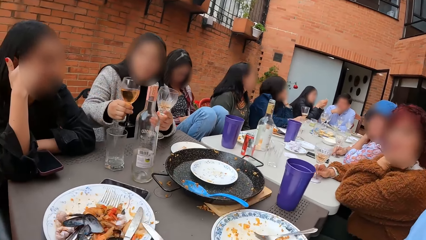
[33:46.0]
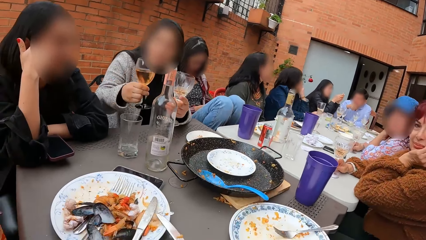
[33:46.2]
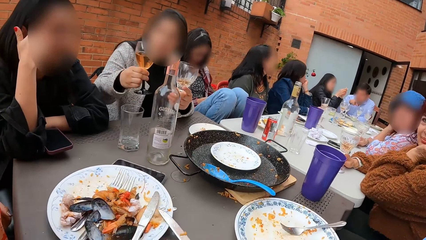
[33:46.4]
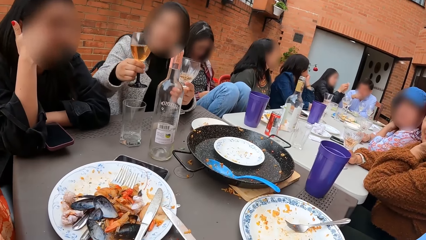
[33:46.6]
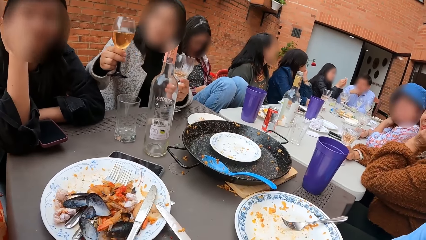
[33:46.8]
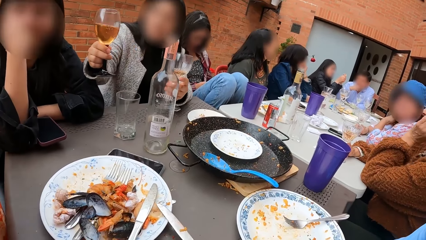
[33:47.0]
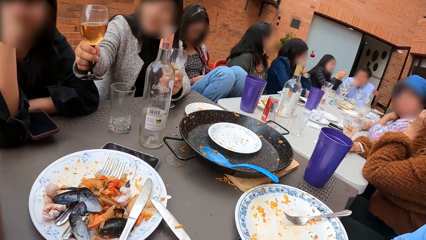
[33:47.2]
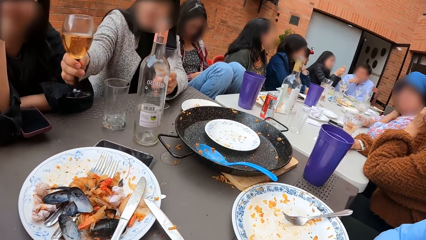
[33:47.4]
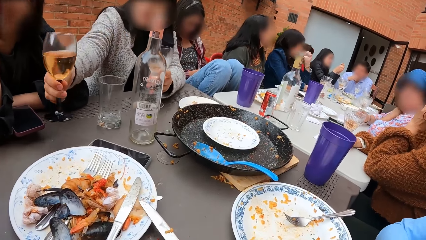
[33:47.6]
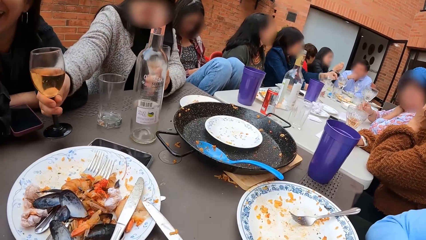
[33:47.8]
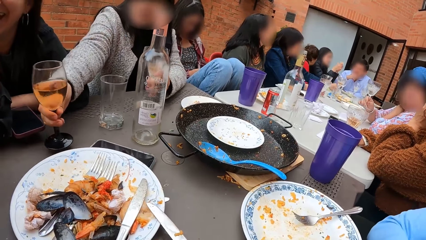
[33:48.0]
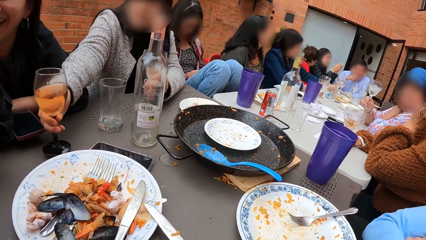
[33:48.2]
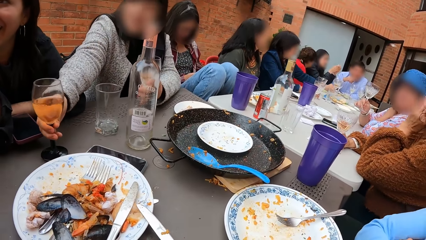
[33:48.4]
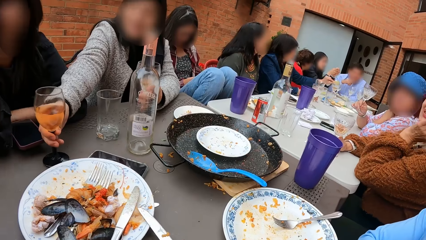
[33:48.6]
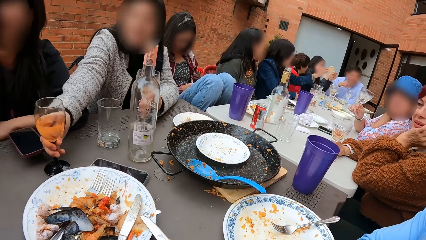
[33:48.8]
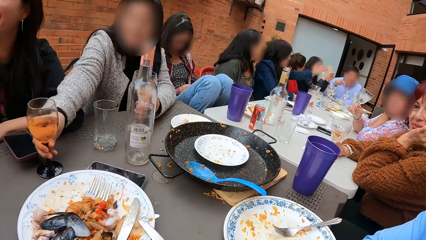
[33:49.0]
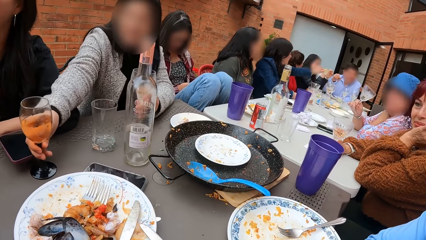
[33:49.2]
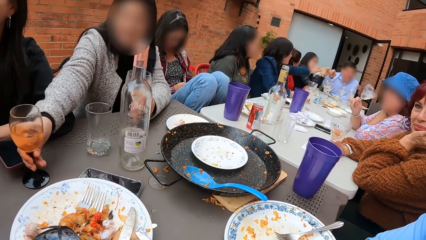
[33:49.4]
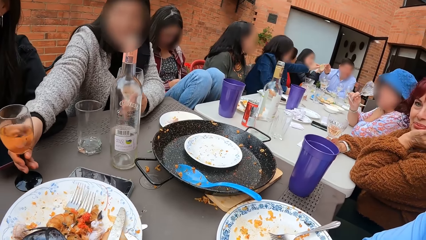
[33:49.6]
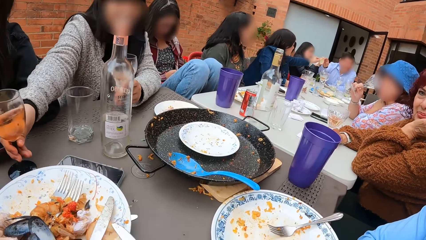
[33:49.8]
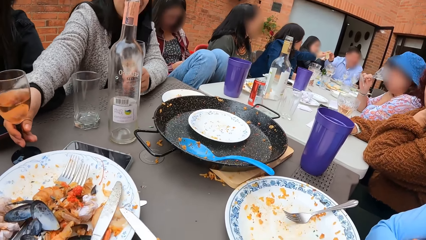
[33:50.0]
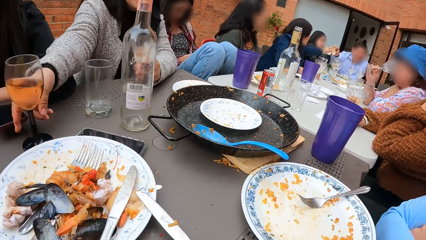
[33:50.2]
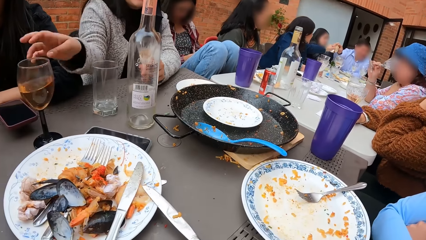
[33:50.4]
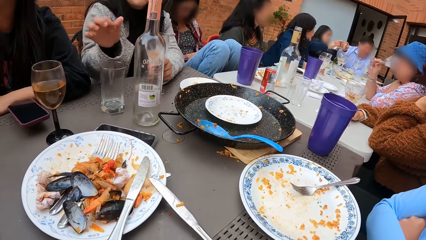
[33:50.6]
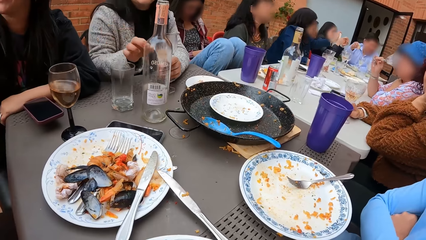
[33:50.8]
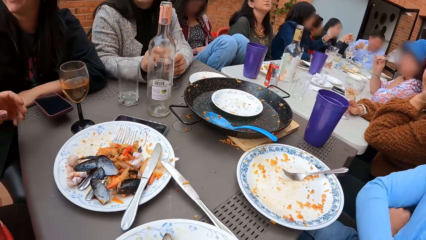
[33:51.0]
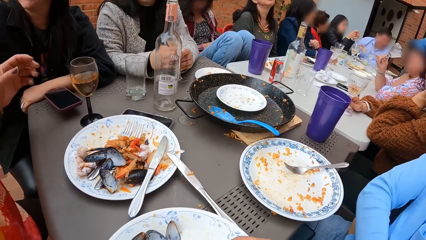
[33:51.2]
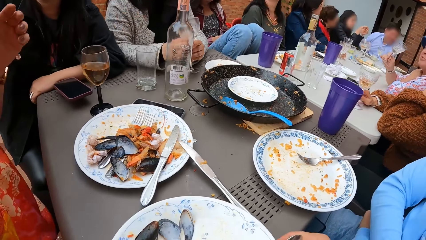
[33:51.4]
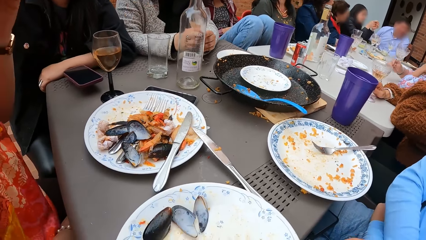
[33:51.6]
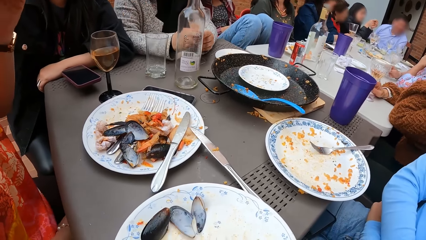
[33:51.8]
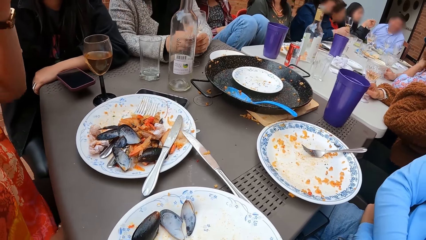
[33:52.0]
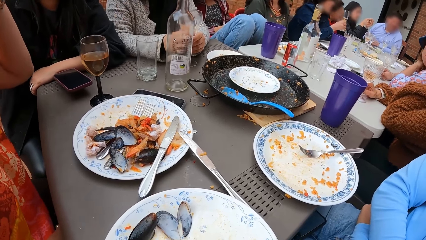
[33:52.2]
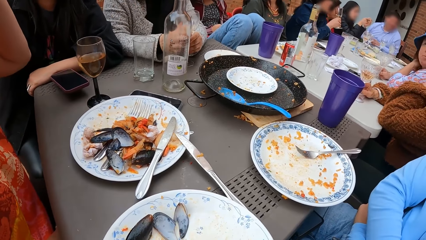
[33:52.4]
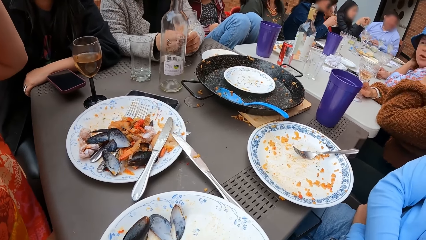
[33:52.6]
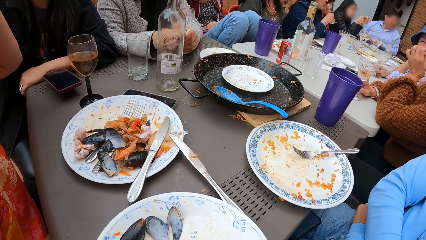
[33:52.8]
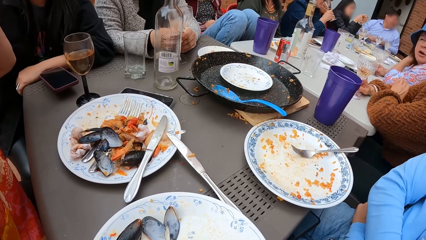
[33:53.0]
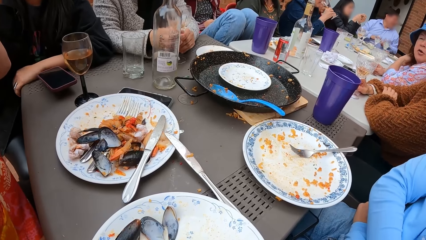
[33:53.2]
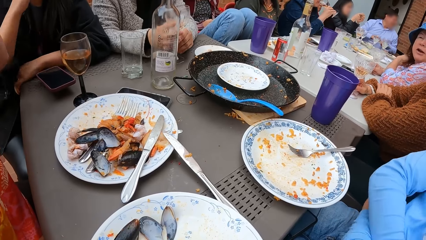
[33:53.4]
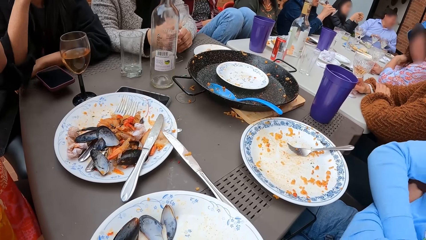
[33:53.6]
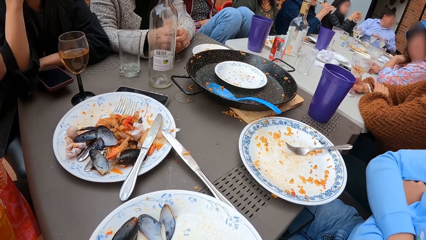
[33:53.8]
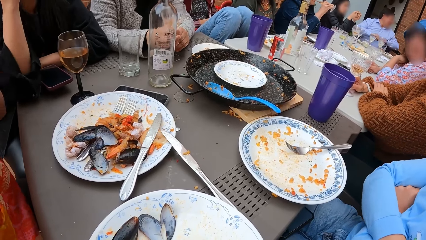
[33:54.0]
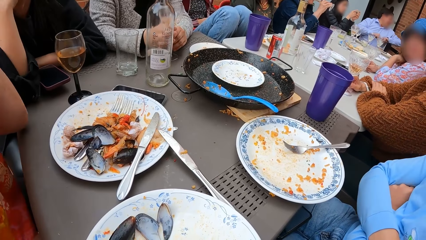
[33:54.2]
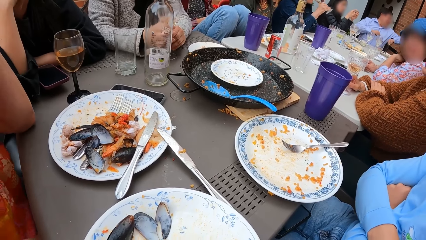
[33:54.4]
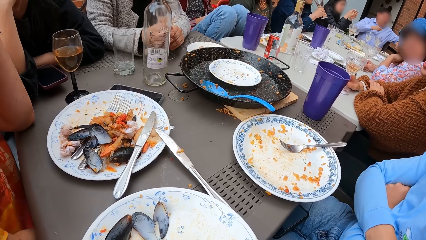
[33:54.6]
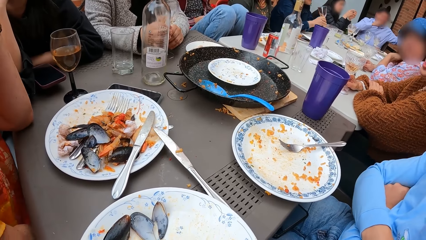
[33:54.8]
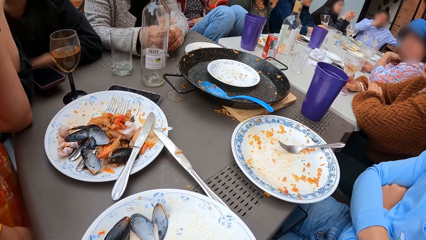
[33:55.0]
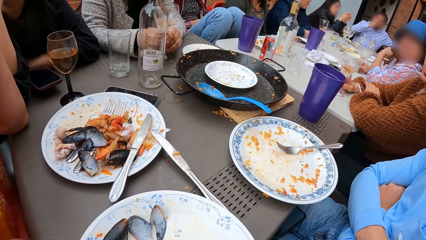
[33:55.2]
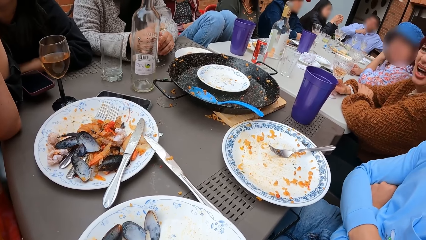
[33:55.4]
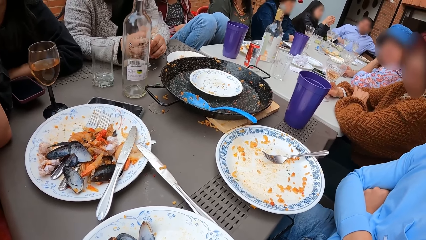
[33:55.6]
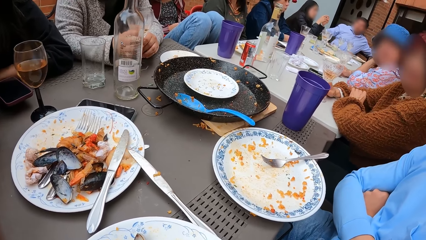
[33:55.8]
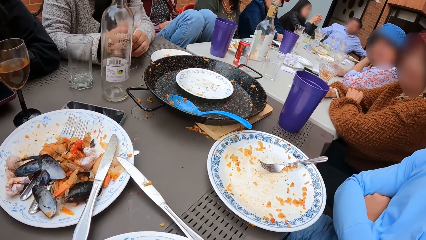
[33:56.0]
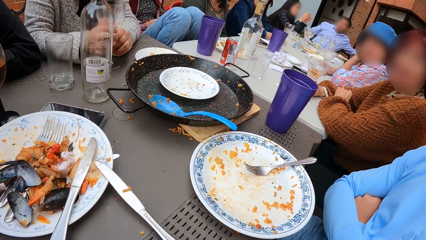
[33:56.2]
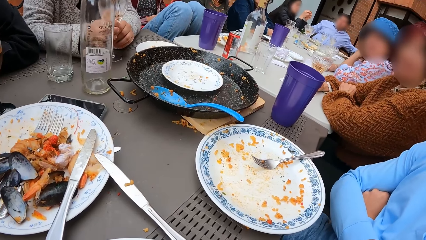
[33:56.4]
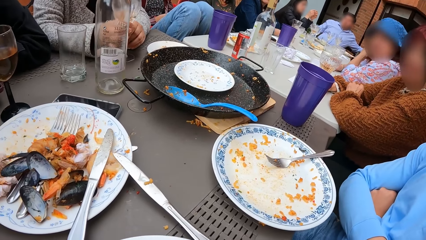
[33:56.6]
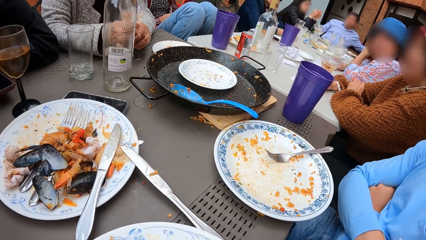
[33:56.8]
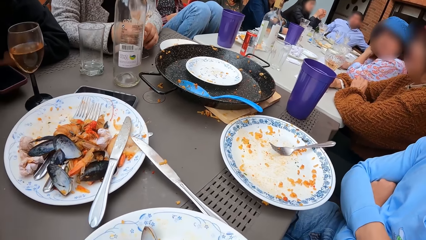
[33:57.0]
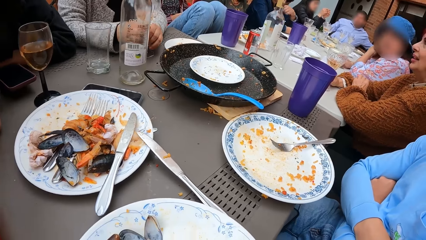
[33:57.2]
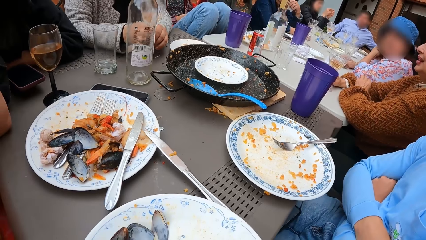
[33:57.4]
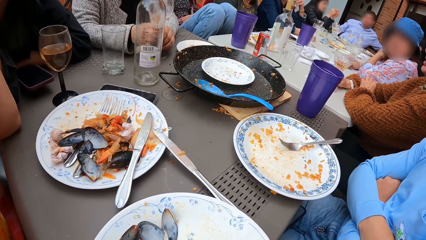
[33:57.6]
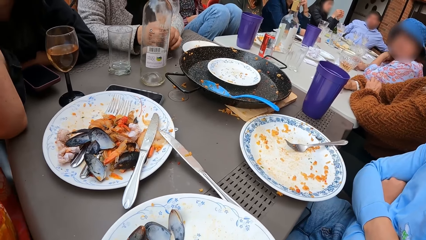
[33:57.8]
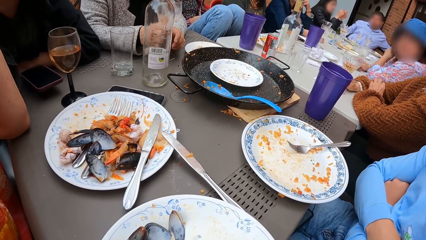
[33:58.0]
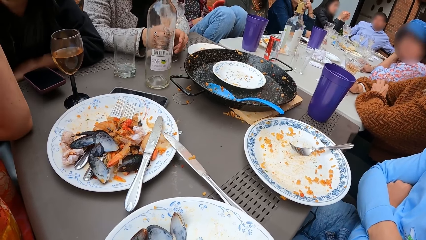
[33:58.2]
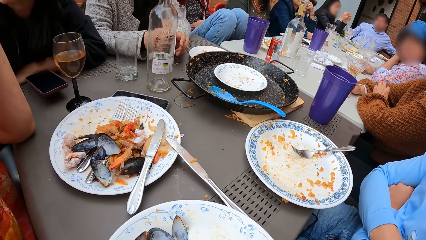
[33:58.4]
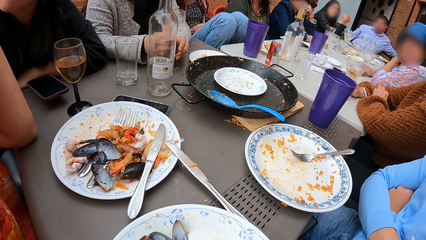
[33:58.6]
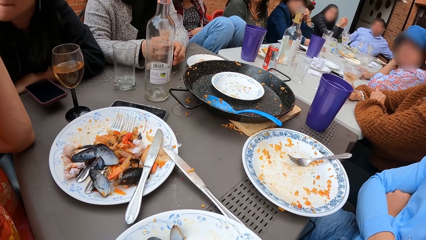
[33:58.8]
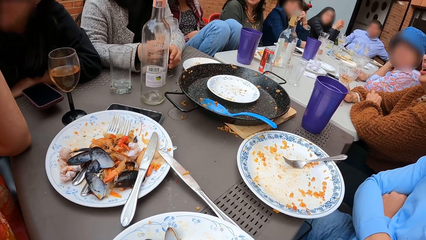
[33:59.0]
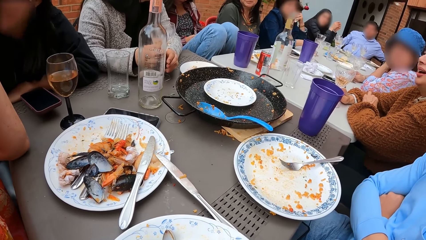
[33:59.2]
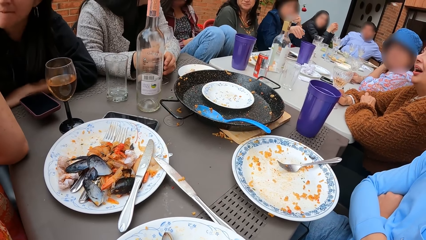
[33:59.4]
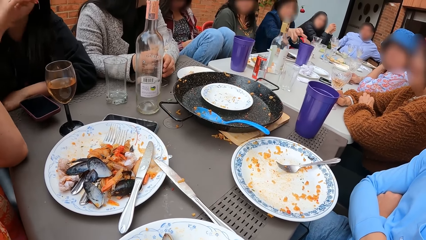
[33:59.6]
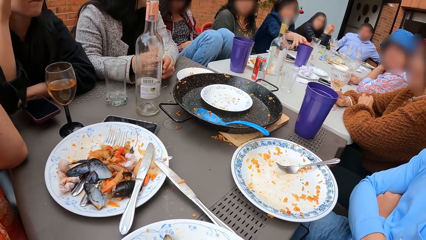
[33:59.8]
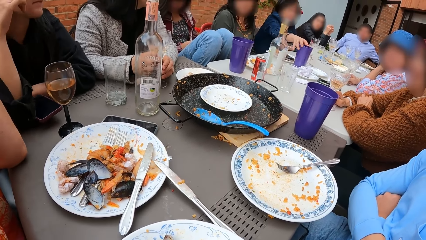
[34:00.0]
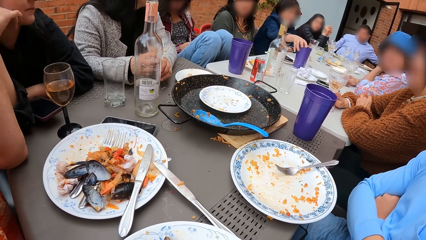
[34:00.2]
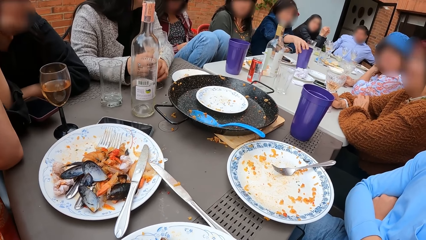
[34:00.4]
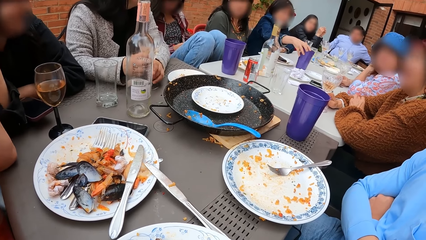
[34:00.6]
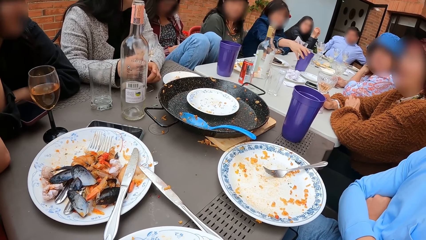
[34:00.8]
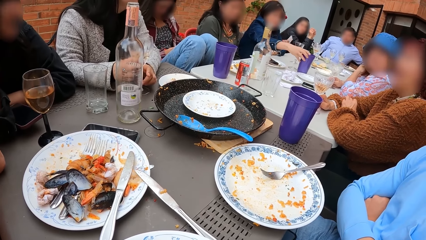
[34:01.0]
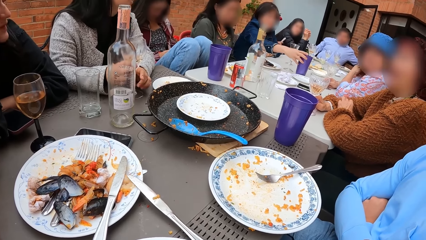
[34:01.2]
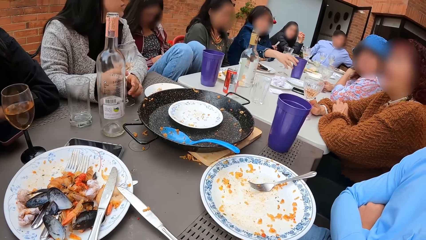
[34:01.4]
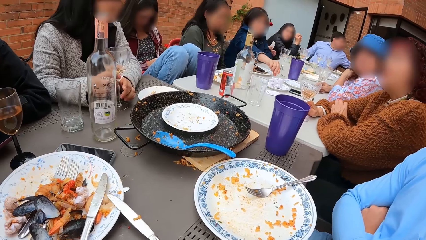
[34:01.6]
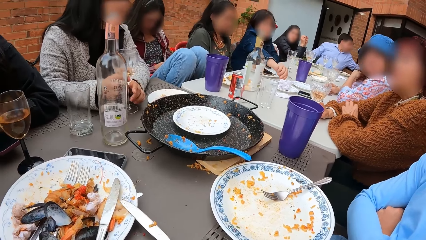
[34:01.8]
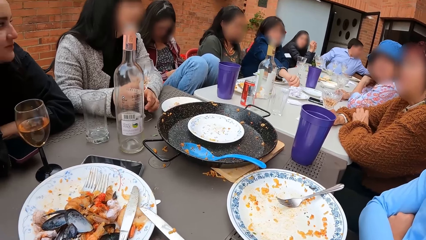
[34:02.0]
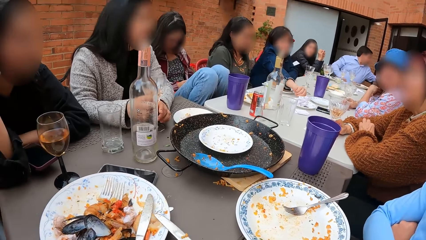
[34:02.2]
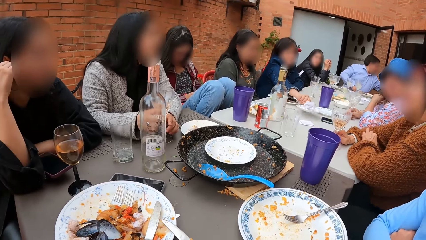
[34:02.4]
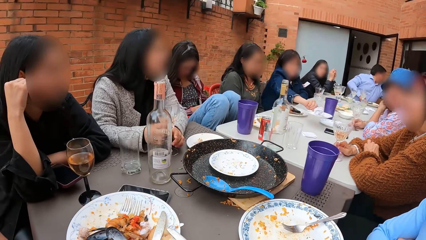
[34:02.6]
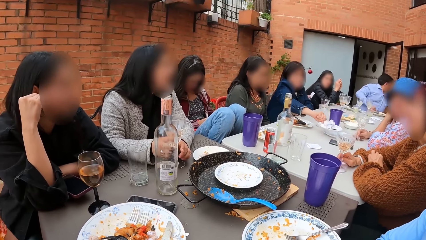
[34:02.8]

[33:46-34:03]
A woman places the cup in her right hand on the table. The camera wearer looks around the table.
